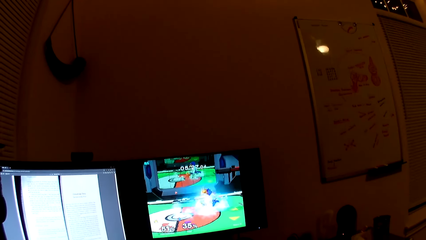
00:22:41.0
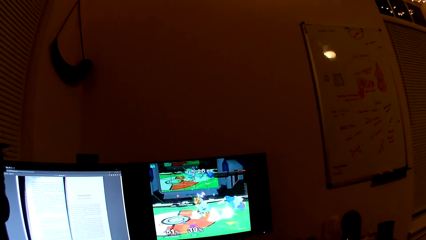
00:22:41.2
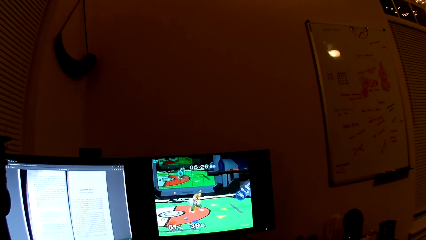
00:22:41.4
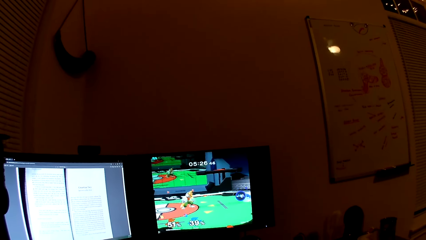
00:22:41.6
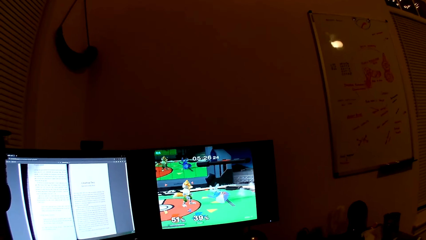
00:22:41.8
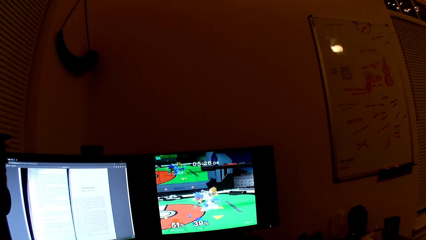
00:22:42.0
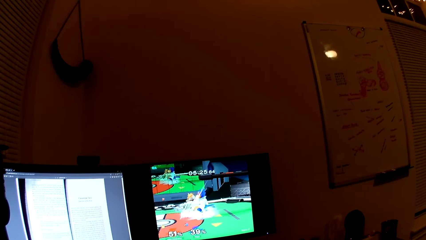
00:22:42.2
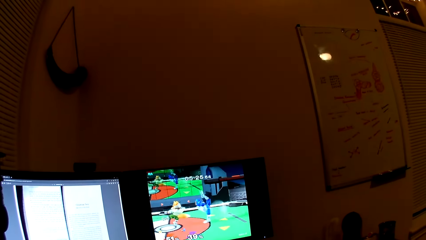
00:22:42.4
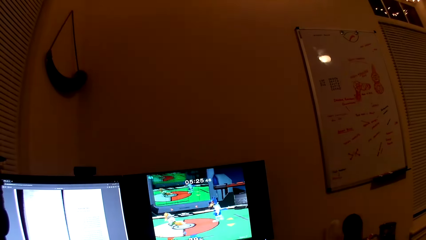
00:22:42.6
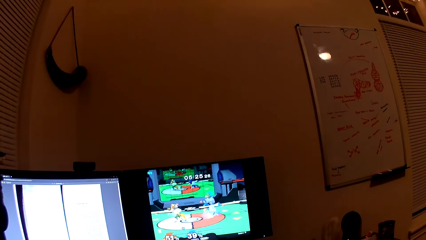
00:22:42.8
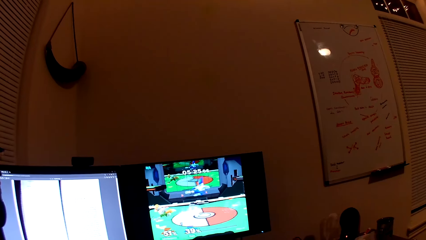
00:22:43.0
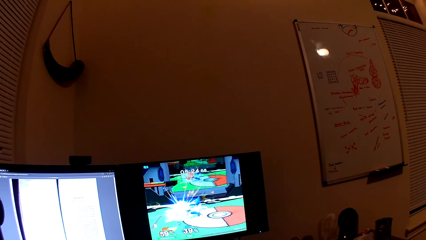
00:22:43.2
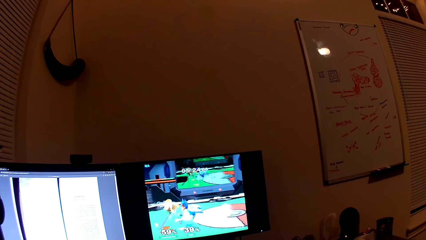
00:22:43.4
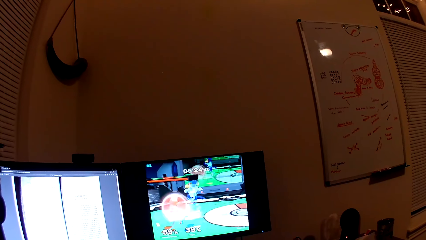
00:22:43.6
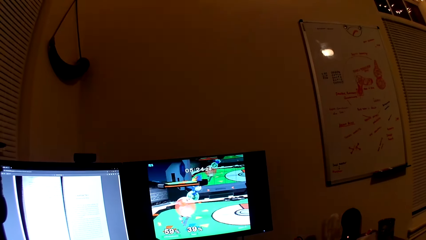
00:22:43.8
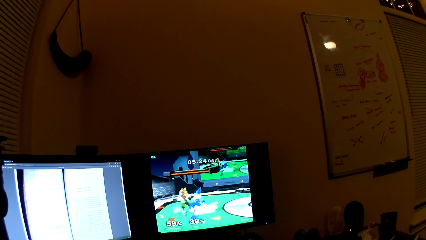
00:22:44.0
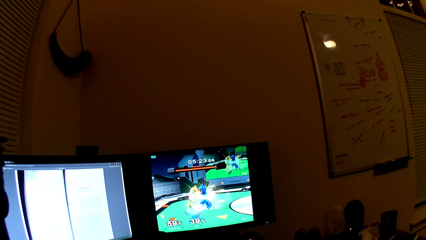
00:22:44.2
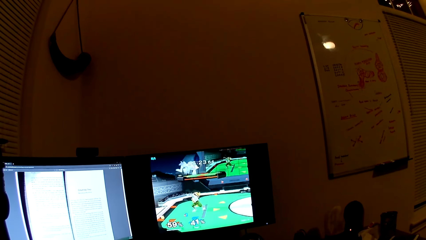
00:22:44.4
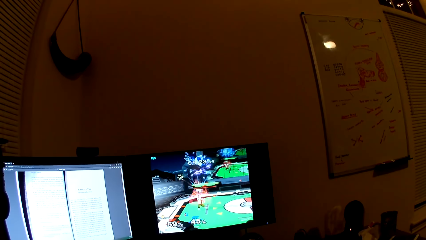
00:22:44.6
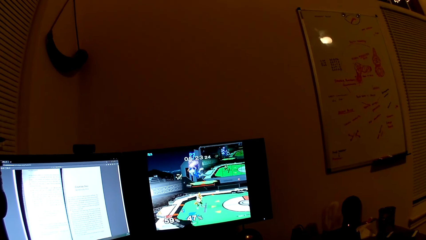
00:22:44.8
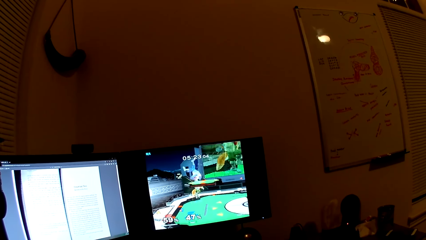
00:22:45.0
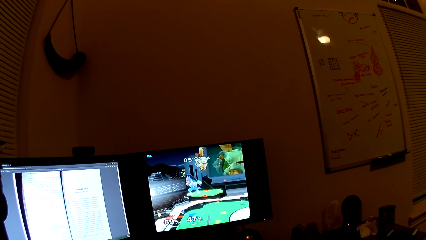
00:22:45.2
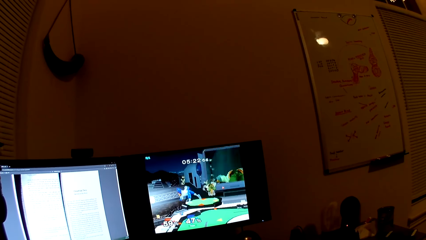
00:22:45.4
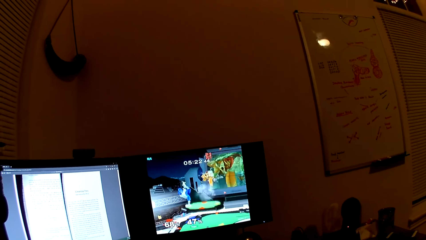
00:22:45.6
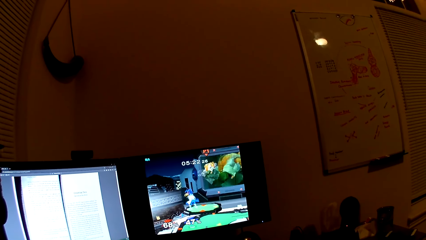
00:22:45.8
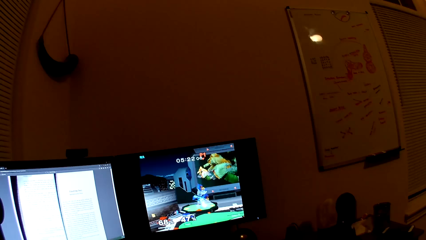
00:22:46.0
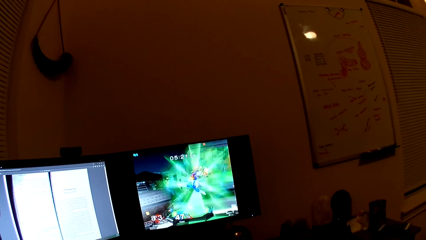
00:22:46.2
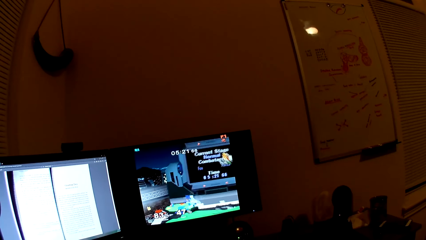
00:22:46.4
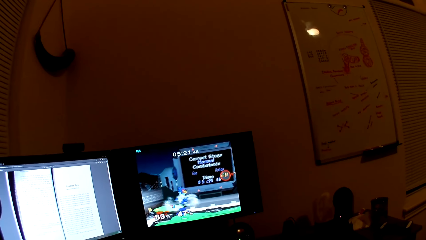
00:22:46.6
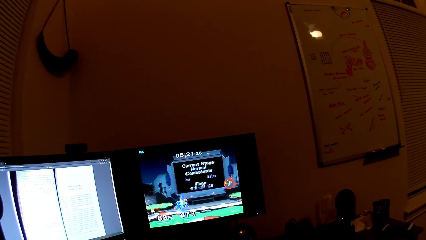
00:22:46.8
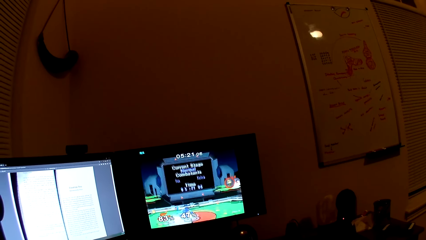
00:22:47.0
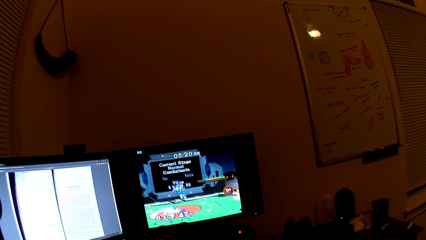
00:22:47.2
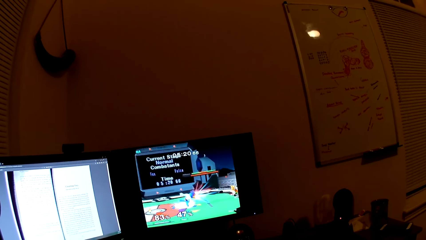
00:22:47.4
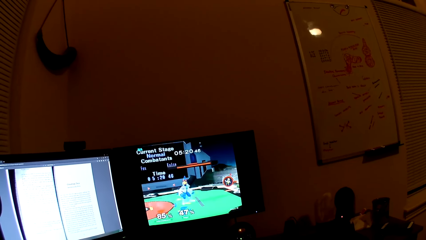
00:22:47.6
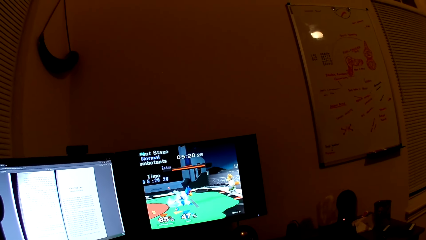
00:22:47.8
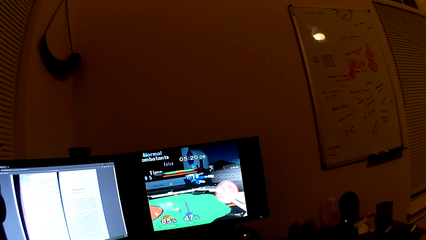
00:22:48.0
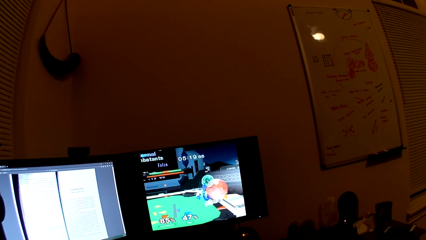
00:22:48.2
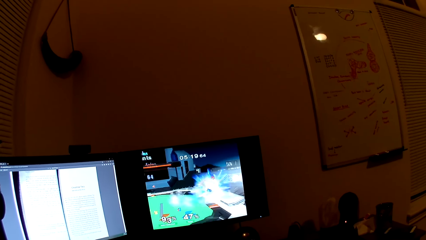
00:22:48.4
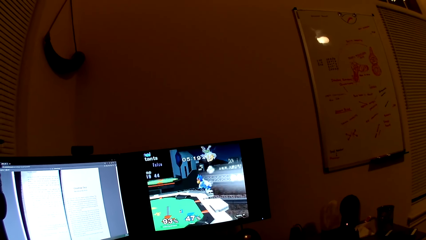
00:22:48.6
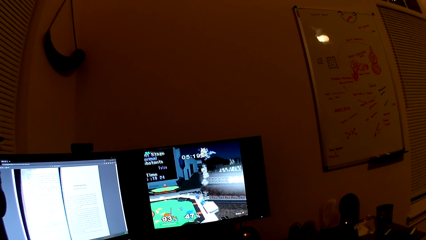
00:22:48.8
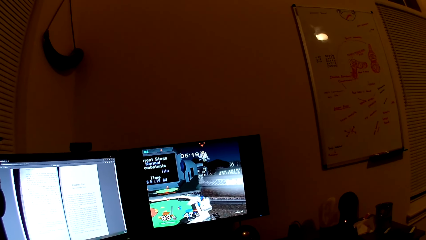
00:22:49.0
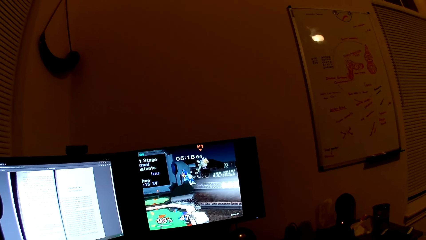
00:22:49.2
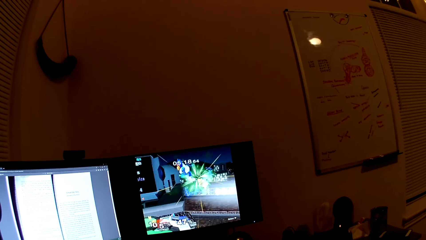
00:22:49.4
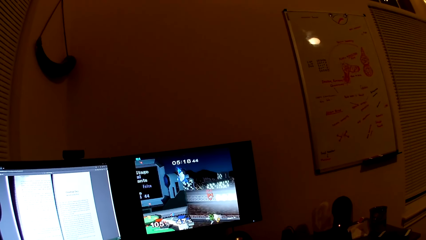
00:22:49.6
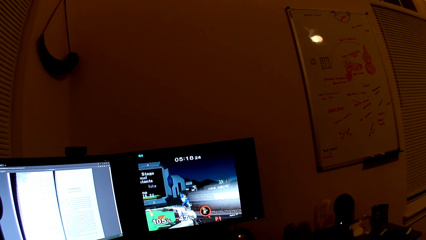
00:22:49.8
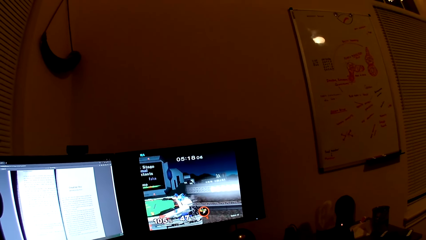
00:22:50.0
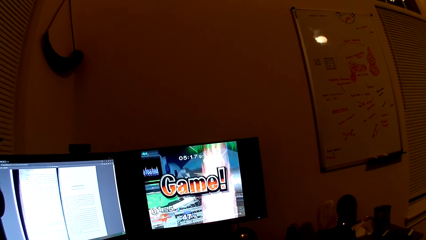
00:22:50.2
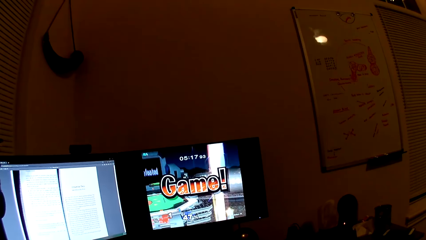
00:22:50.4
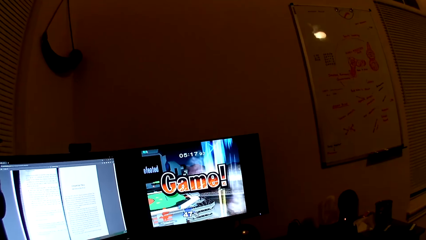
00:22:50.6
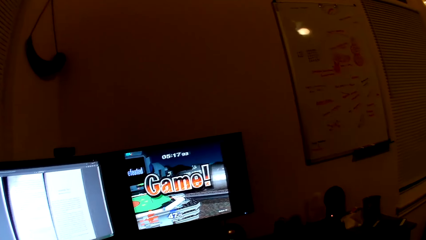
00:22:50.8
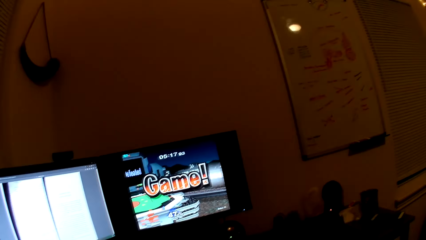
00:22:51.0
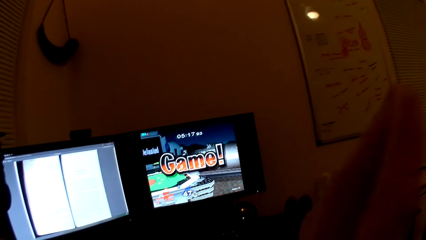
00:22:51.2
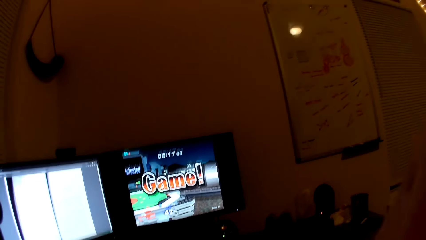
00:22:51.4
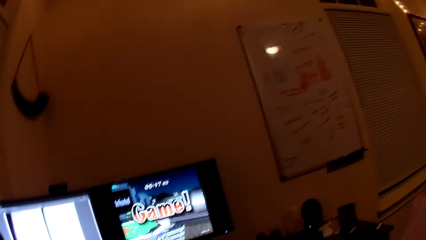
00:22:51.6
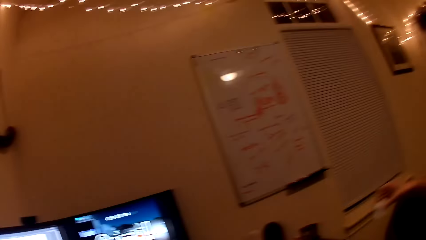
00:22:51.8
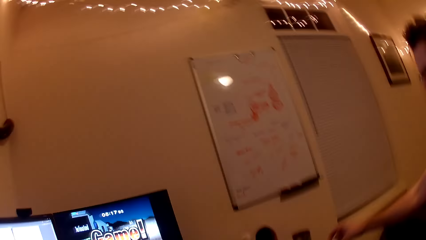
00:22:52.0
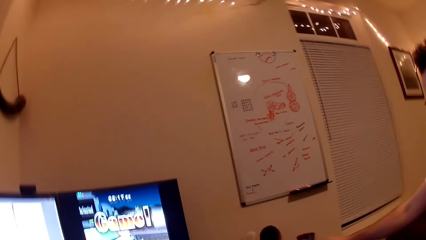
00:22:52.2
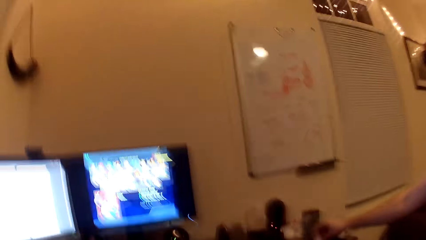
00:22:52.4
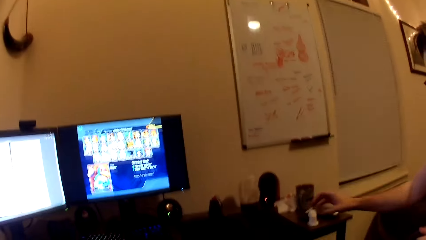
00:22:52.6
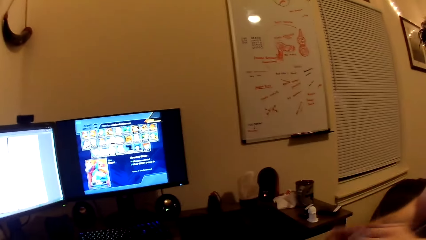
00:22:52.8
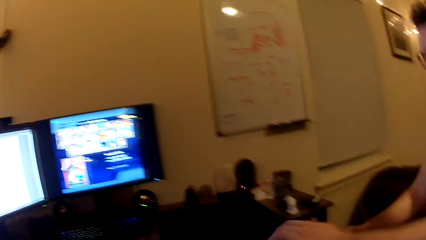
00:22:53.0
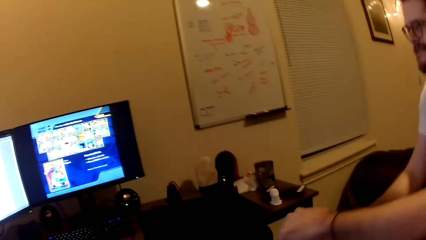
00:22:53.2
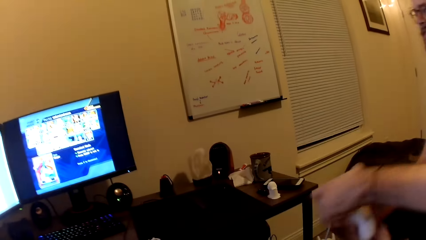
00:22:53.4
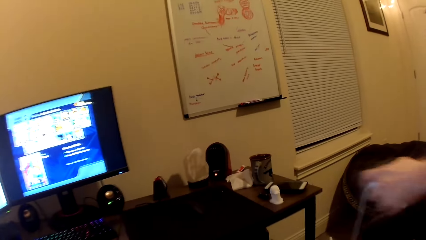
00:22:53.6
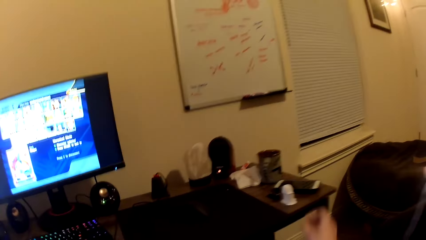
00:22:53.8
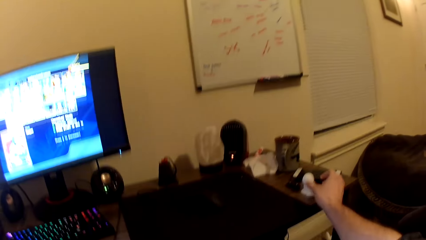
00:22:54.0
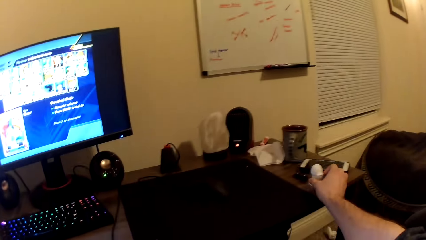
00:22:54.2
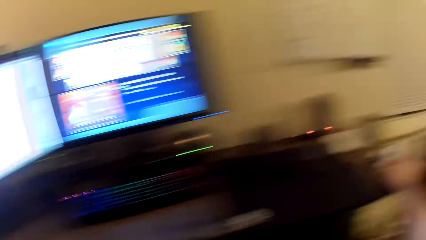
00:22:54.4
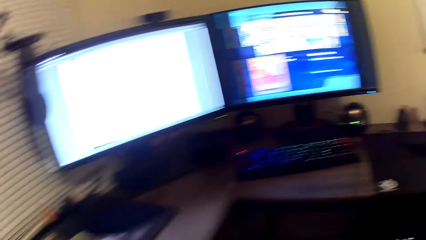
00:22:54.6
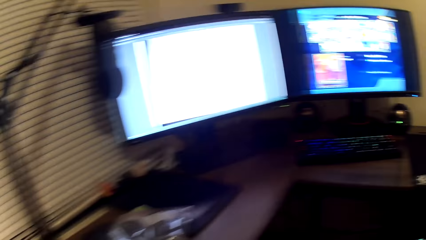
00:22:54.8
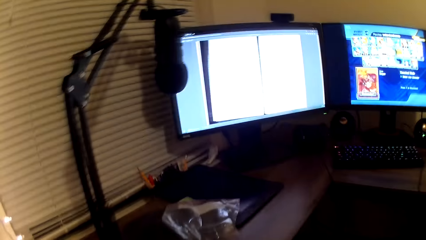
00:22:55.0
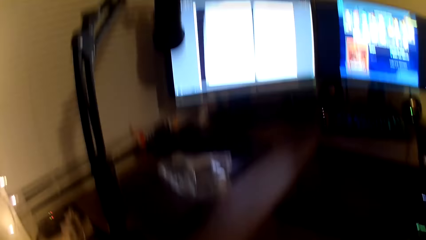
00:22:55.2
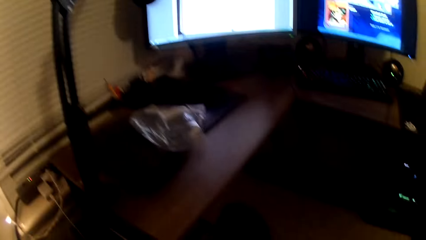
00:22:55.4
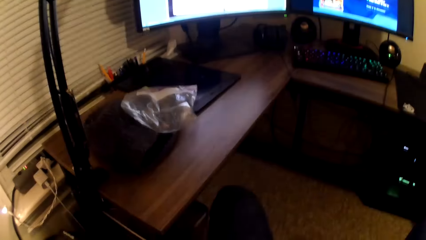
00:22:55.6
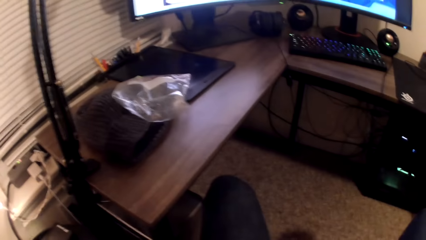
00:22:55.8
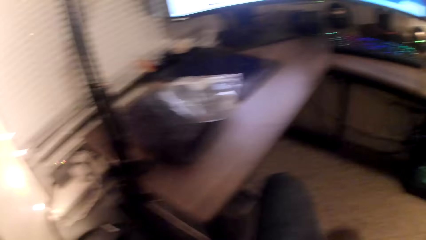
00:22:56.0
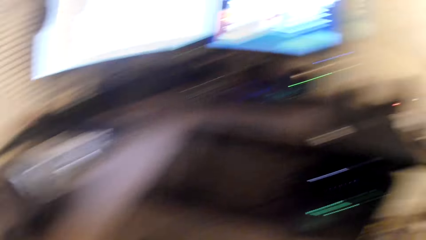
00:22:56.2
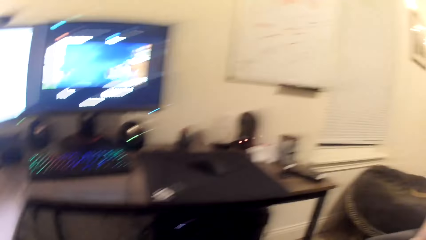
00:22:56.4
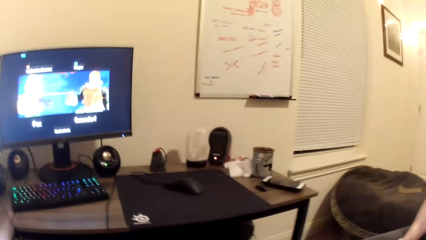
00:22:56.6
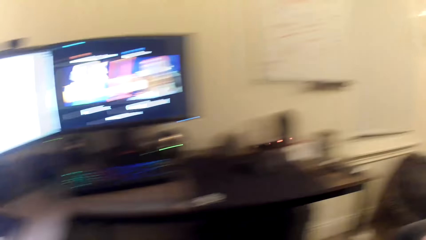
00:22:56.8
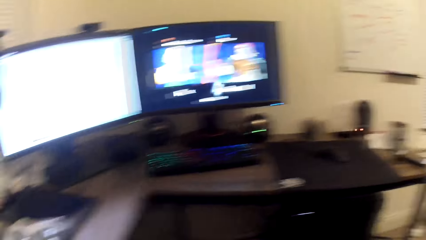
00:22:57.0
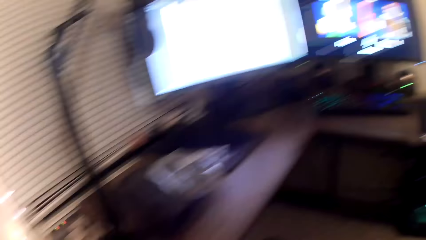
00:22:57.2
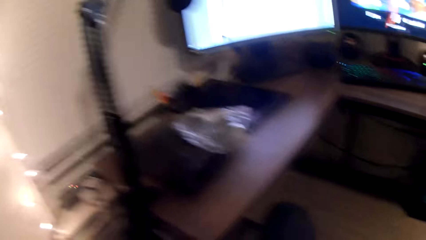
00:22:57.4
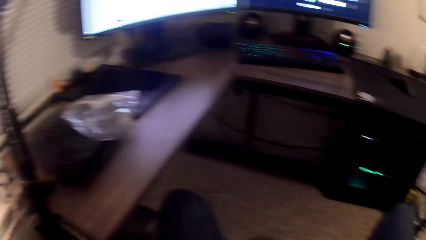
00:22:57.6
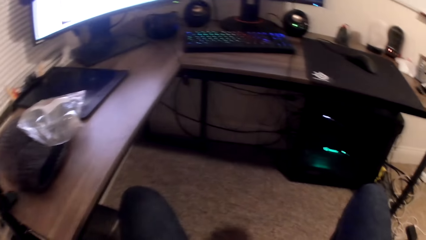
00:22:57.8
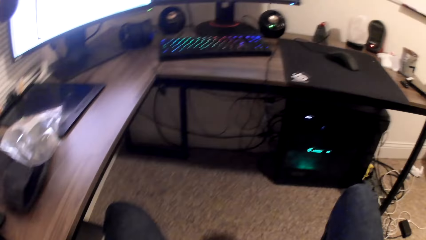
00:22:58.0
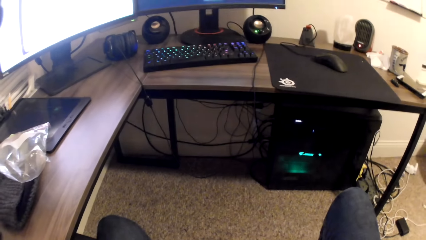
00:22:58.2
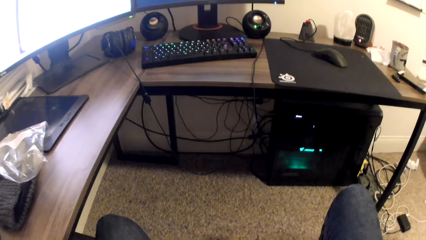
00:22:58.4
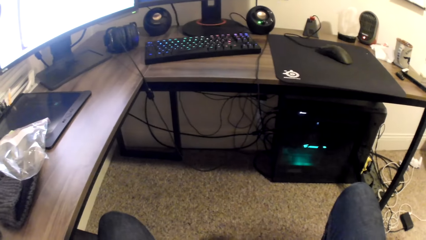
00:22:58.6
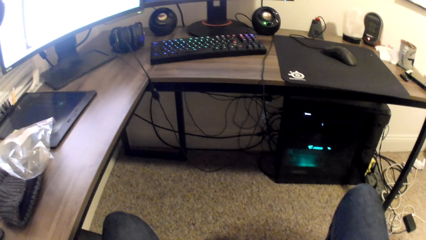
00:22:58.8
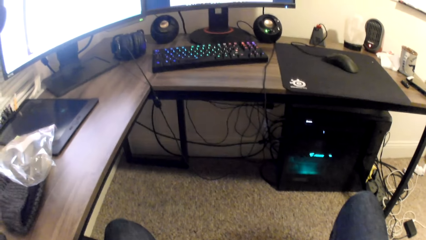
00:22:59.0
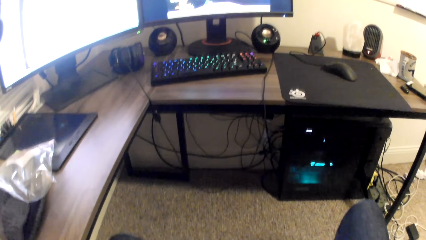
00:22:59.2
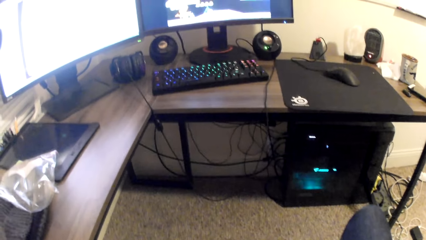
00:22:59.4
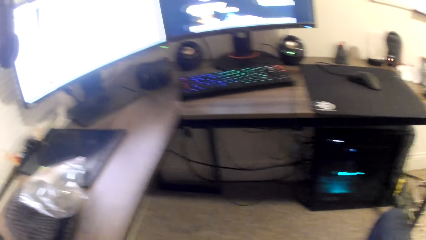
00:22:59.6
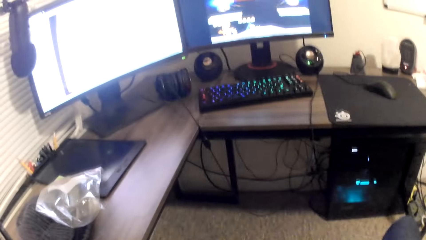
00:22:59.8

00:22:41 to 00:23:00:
The camera wearer moves his hand. A man drops a Styrofoam onto the table with his right hand. The camera wearer picks the Styrofoam from the table with his right hand. He looks around the room.
